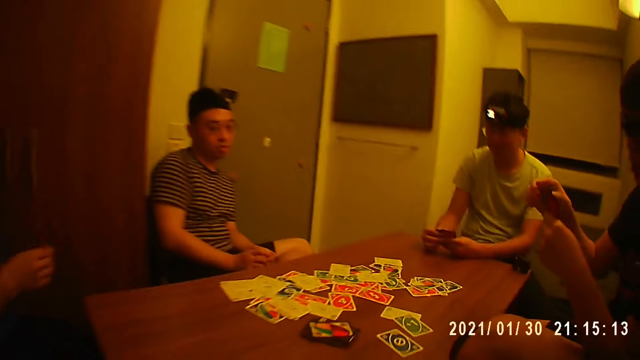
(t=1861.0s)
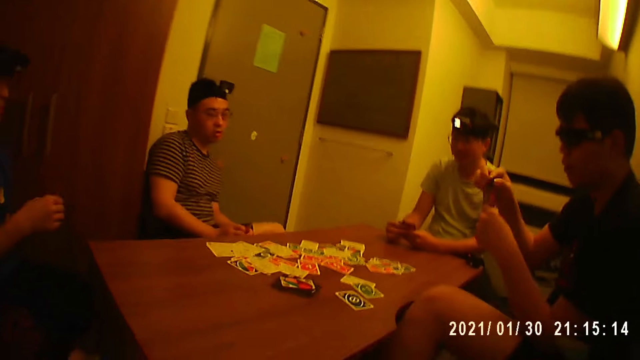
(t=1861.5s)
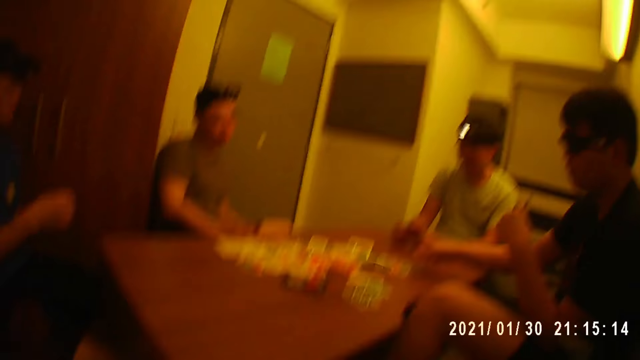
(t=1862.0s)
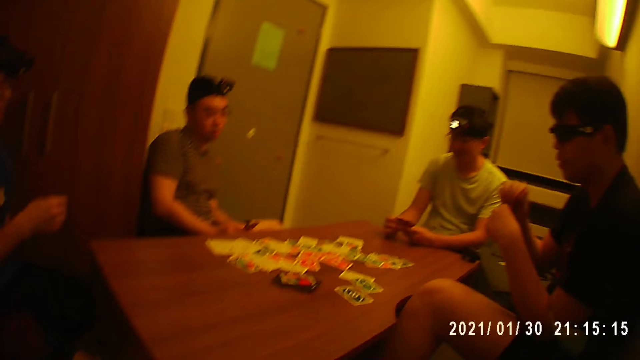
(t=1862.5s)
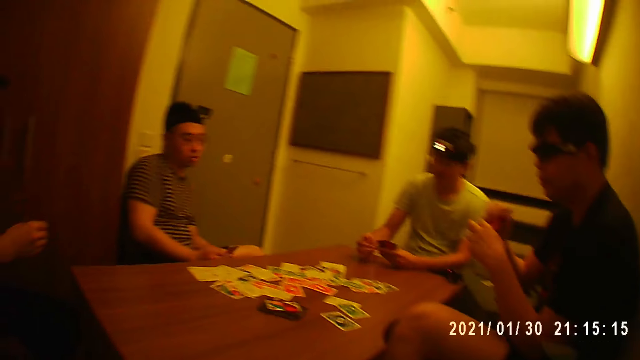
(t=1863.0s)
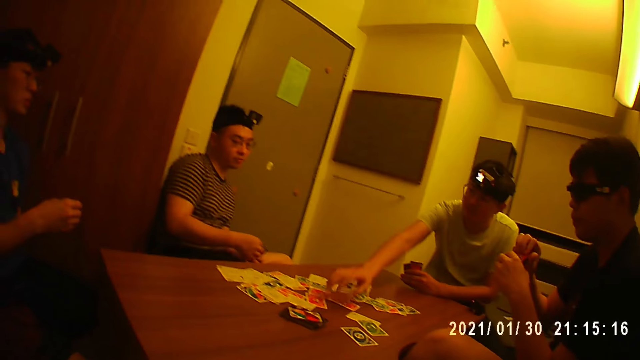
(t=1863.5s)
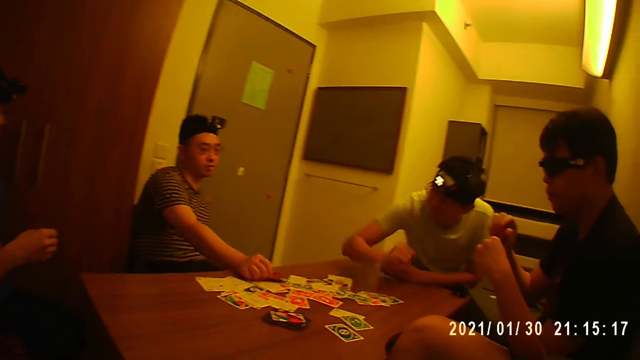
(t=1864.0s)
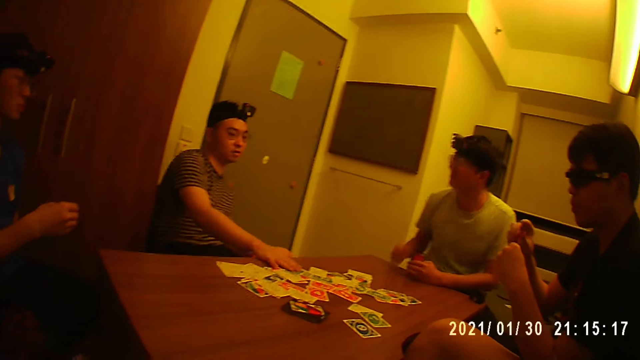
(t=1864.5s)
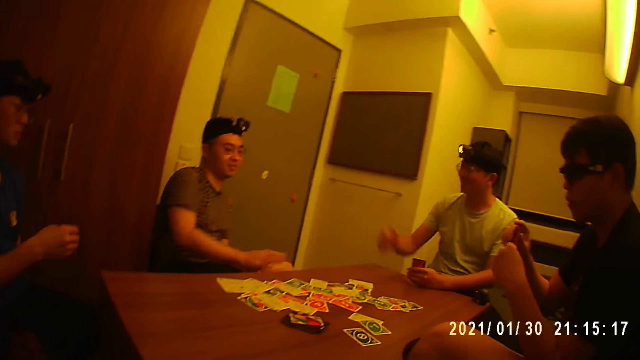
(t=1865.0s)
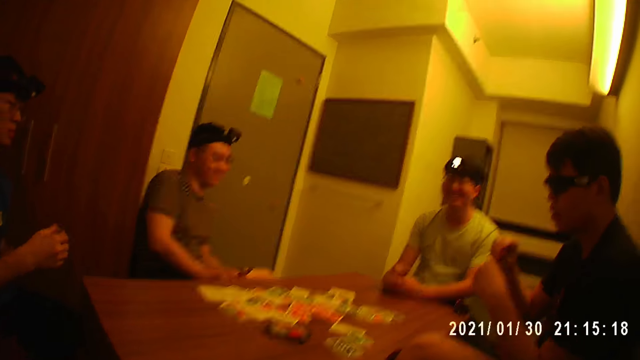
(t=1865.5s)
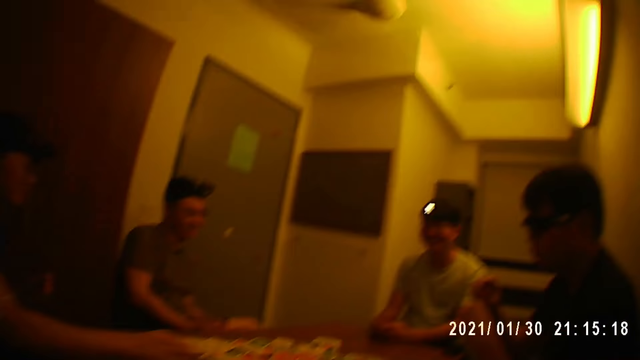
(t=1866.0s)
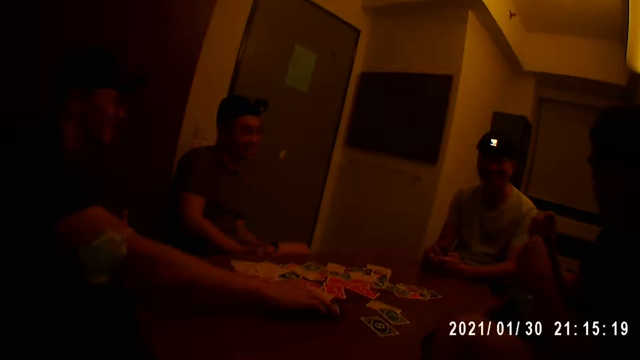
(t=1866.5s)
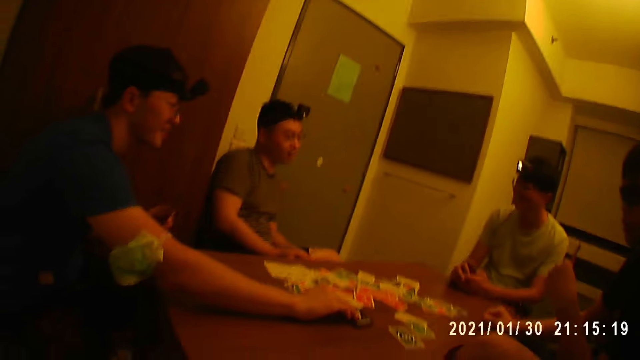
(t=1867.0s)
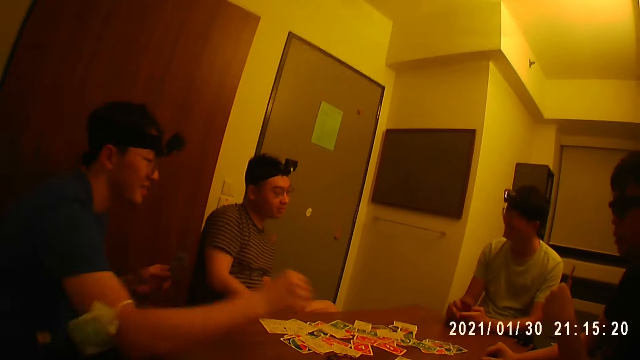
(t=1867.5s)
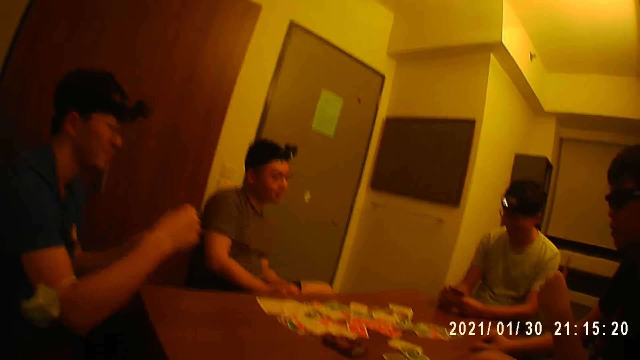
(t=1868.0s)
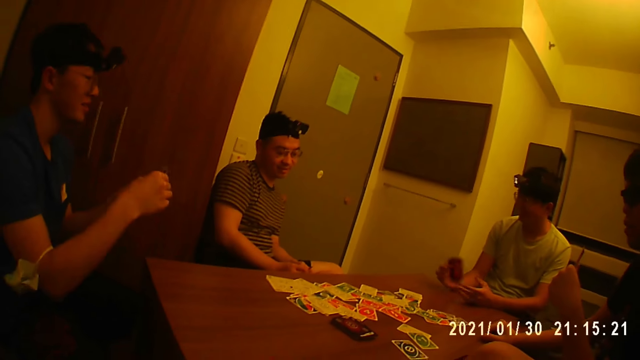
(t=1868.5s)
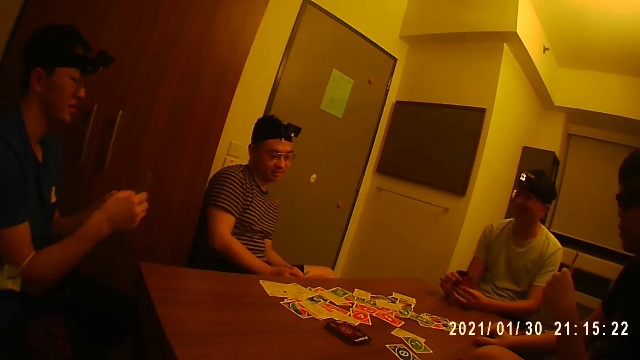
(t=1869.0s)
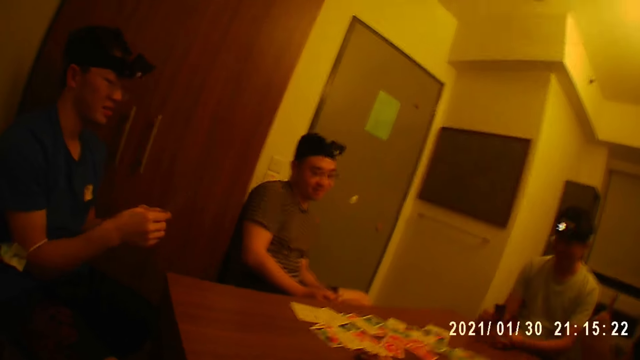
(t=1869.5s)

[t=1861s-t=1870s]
A man drops the card on the table with his right hand. He arranges the cards in his left hand with his right hand. A second man stretches his right hand towards the pack of cards on the table. A third man drops a card on the table with his right hand. The second man interacts with a fourth man with his right hand. The second man holds the cards in his left hand with his right hand. The fourth man picks a card from the pack of cards on the table with his right hand. The first man places his right hand on the table. The fourth man passes the card to his left hand.

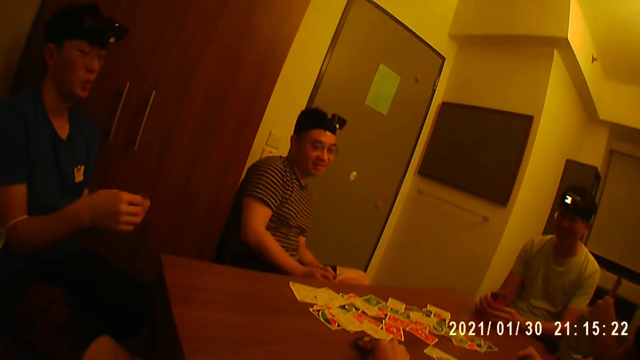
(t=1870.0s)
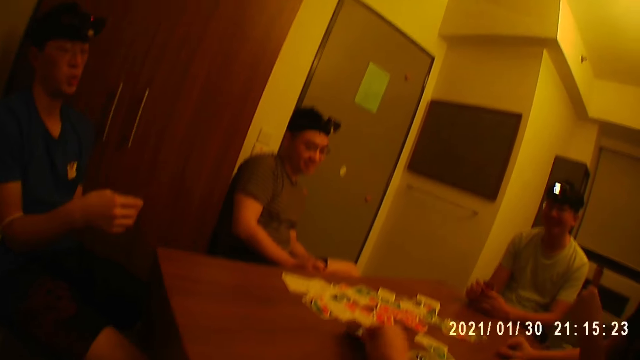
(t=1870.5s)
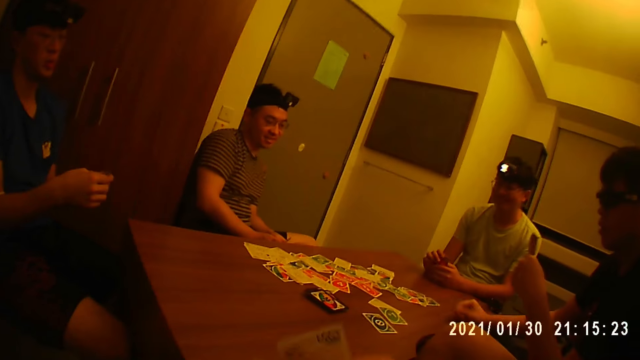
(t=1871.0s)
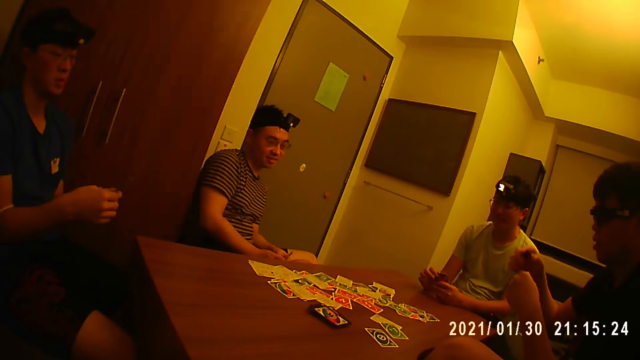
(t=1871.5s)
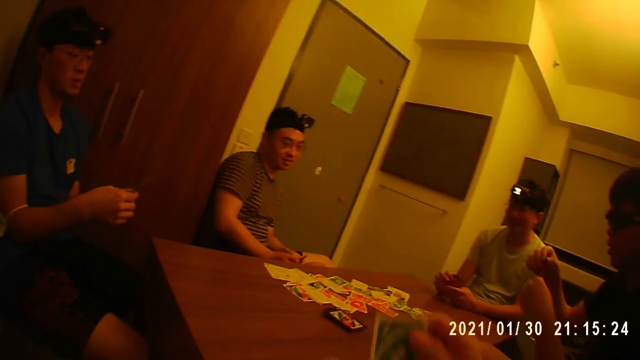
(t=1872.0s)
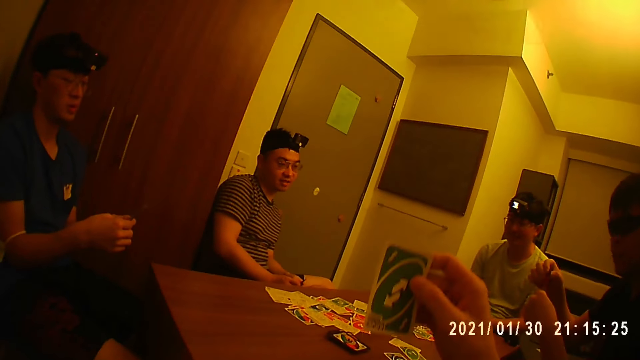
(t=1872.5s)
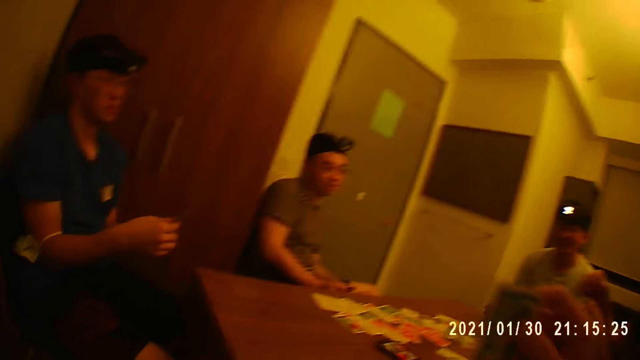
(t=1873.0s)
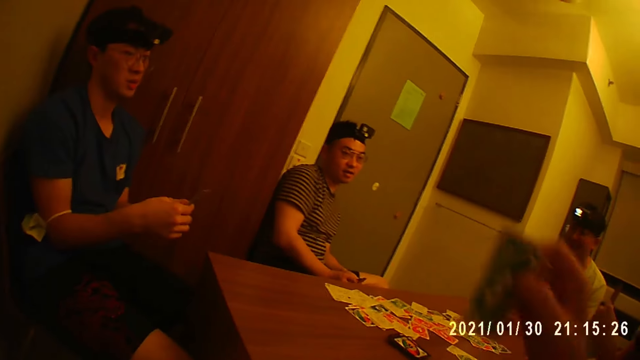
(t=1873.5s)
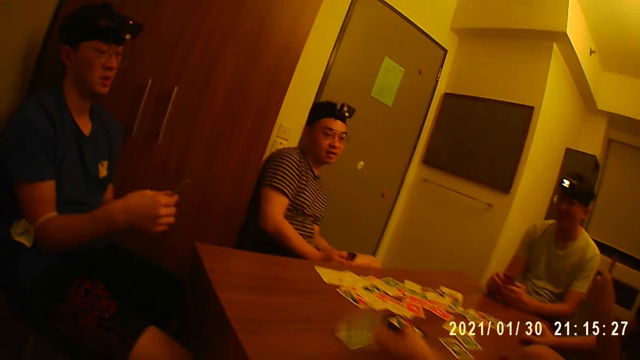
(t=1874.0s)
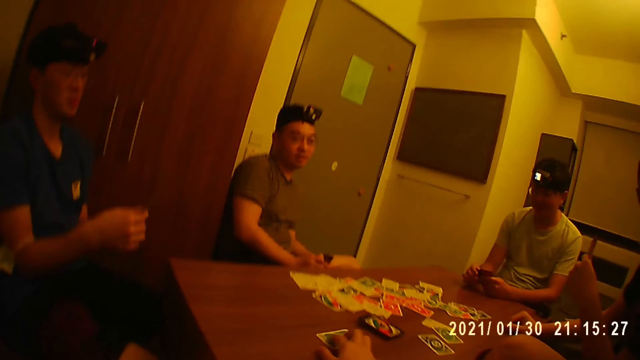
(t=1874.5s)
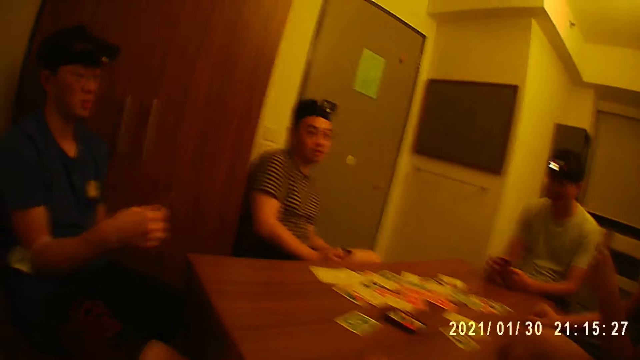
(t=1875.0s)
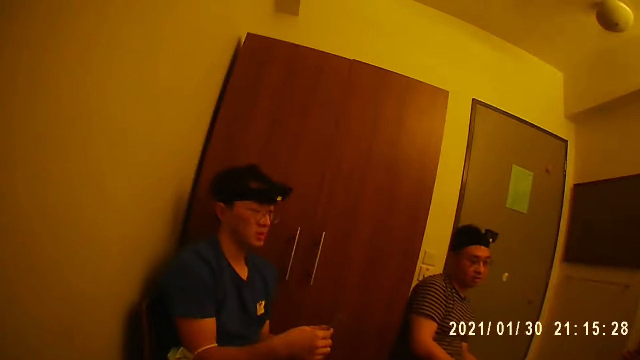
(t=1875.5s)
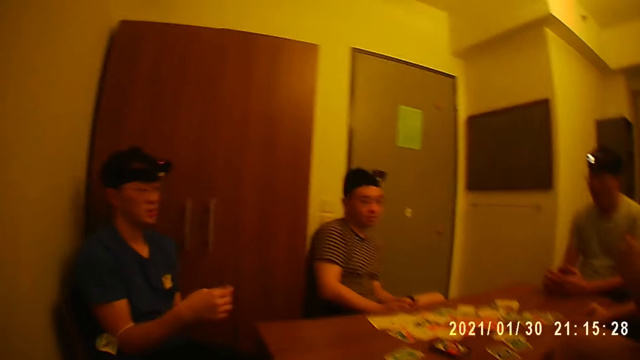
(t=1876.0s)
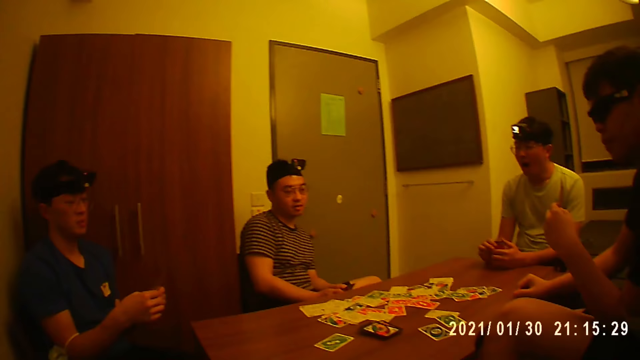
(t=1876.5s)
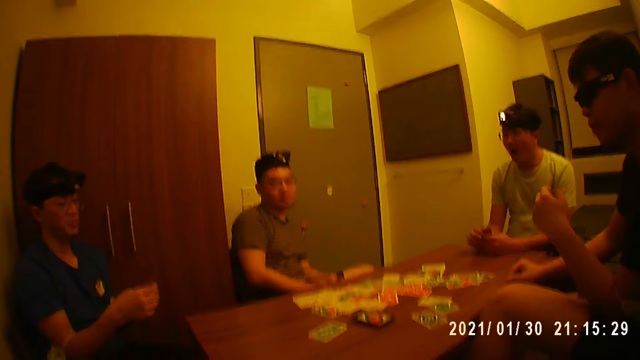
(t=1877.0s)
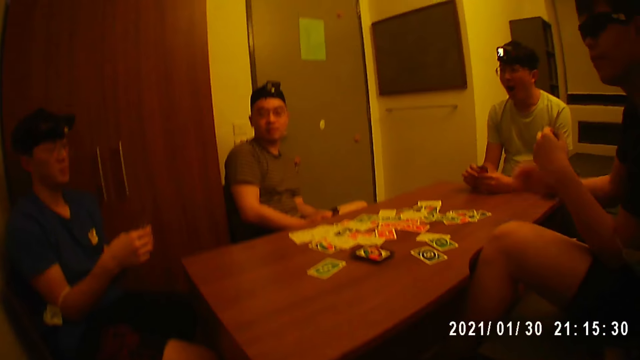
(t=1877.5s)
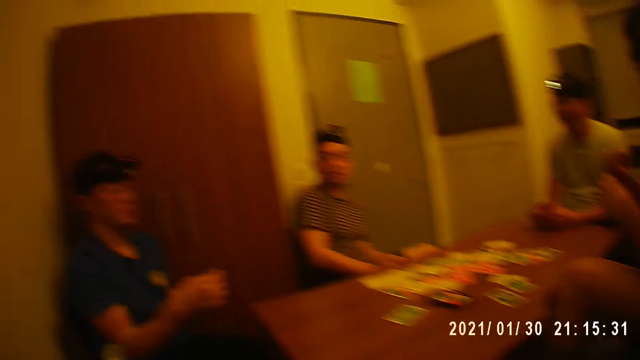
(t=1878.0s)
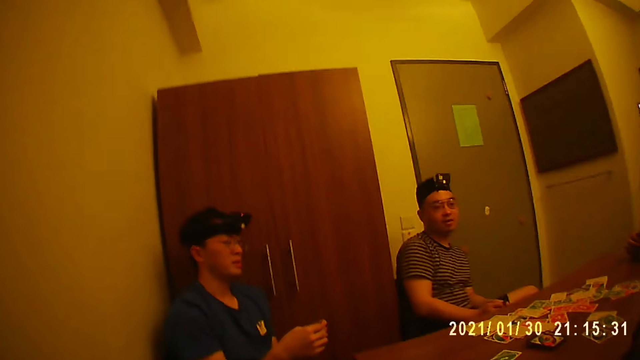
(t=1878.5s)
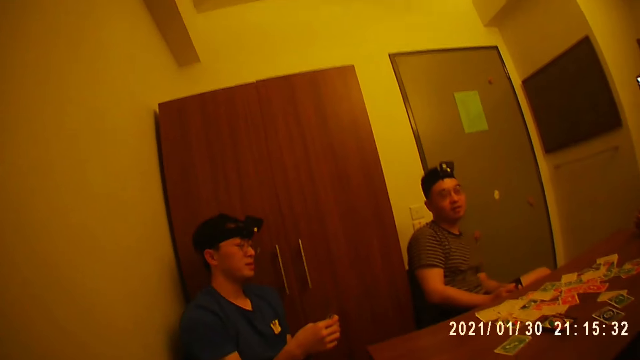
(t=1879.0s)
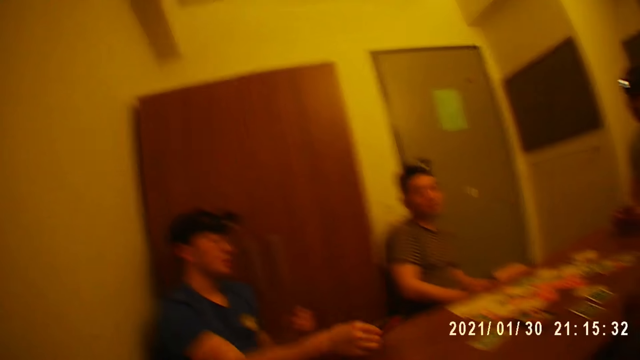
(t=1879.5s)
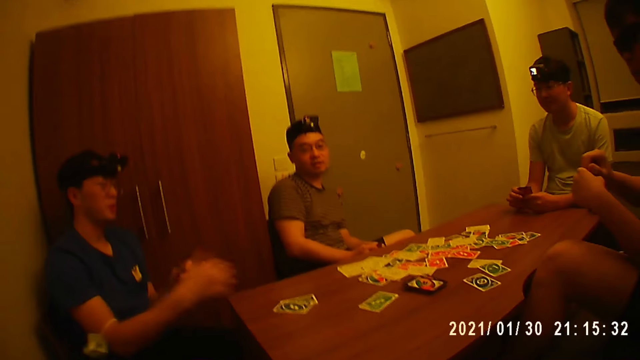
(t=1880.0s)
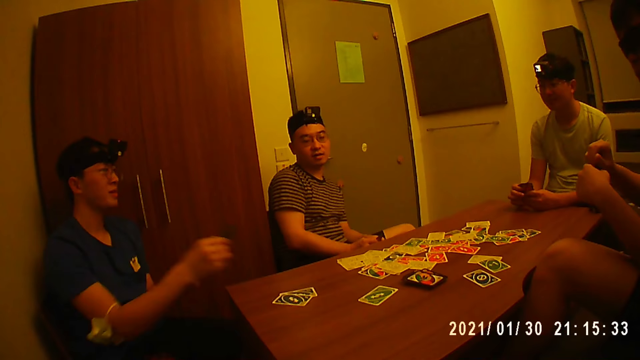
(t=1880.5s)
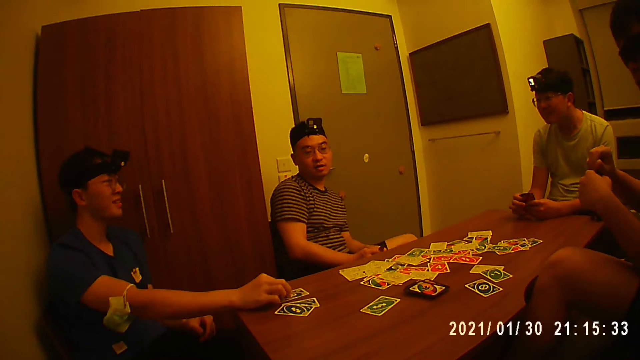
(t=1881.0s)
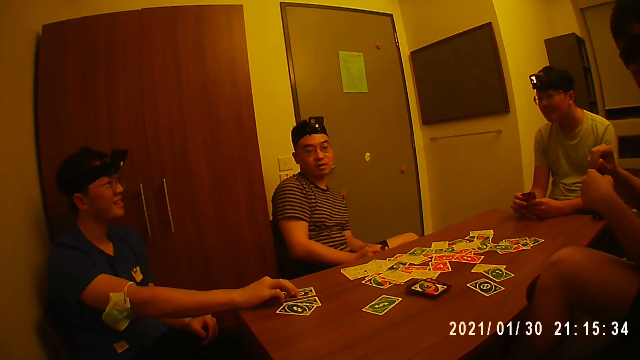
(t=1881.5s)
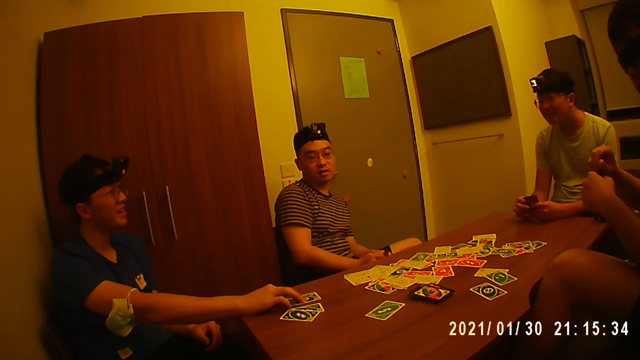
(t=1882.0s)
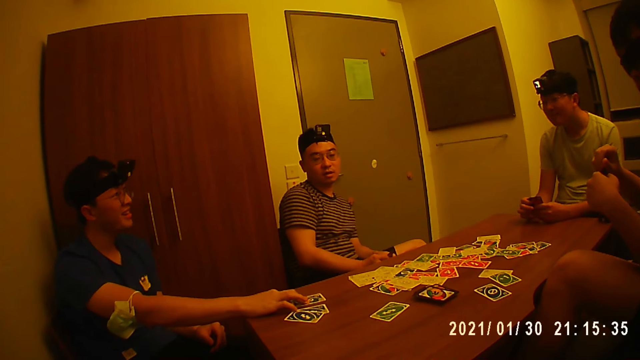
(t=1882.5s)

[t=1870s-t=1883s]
The camera wearer picks a card from the pack of cards on the table with his right hand. A man touches the cards in his left hand. The camera wearer holds the card in his right hand. The man places his right hand on the table. The camera wearer drops the card on the table with his right hand. He moves the card on the table with his right hand. The man touches the cards in his left hand. Another man drops two cards on the table with his right hand. The other man picks a card from his left hand, drops the card on the table with his right hand.
